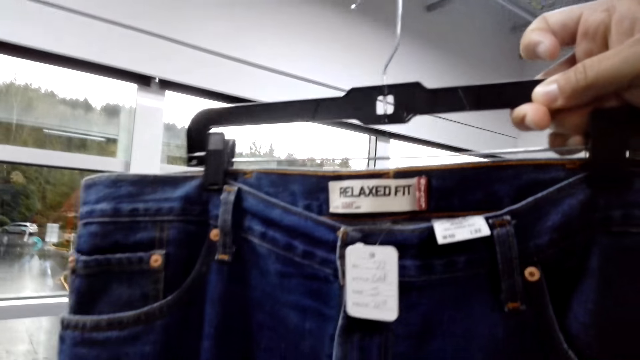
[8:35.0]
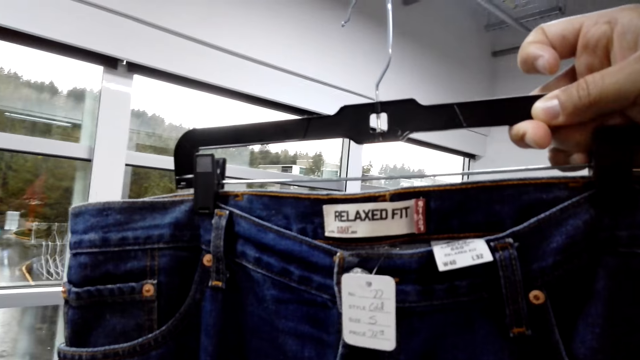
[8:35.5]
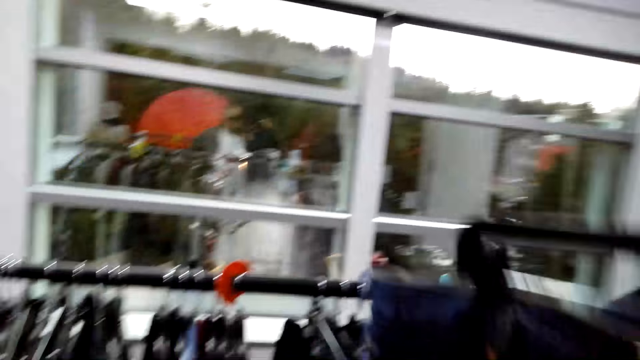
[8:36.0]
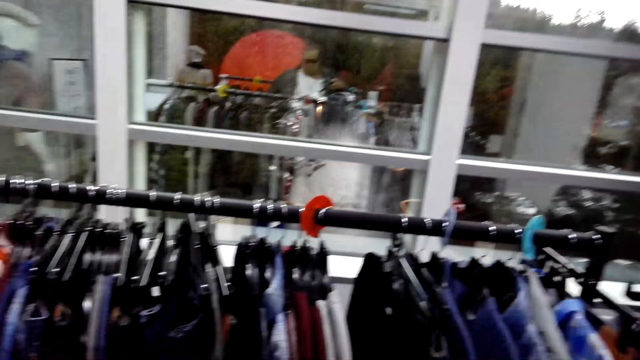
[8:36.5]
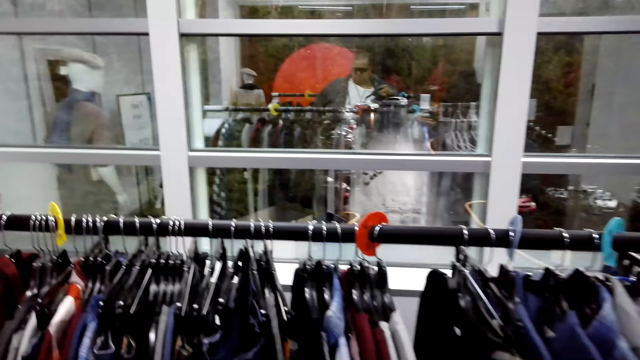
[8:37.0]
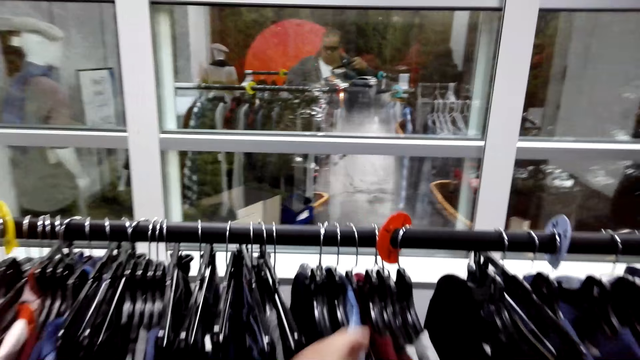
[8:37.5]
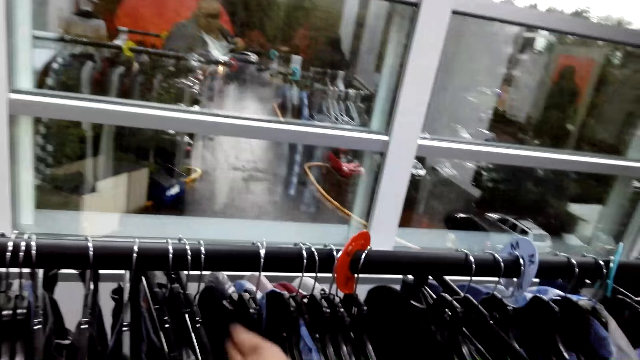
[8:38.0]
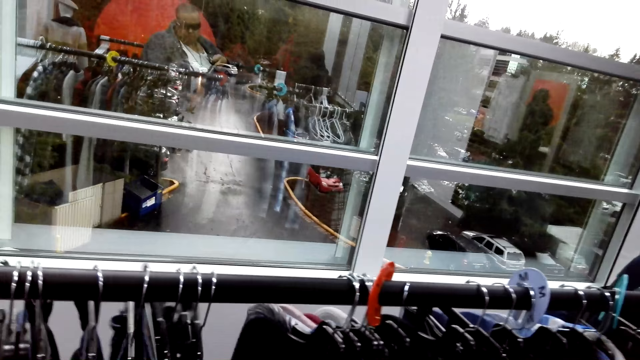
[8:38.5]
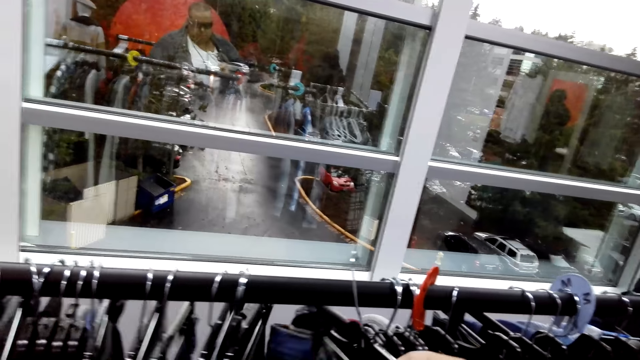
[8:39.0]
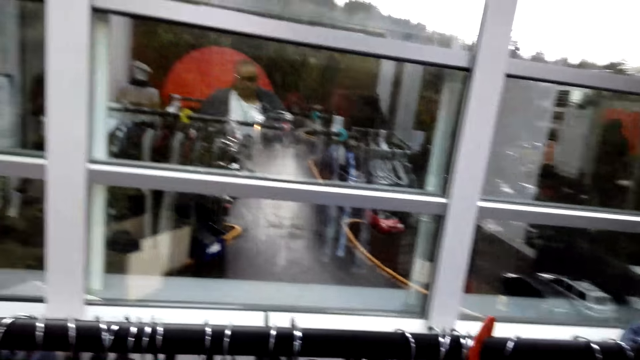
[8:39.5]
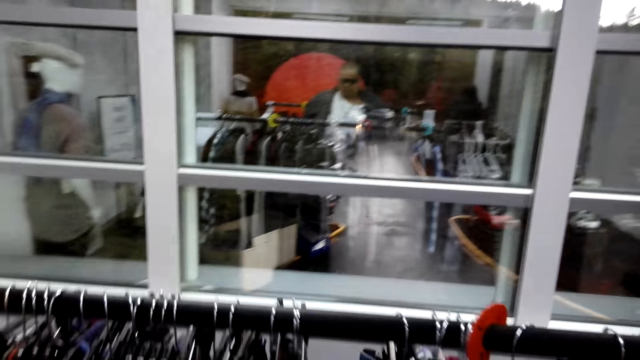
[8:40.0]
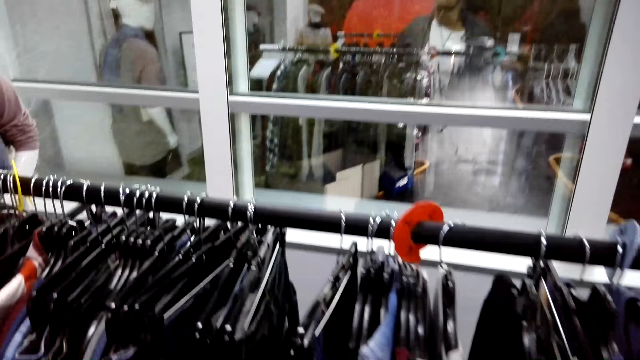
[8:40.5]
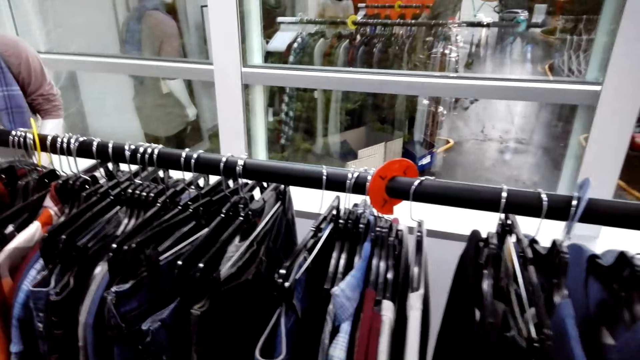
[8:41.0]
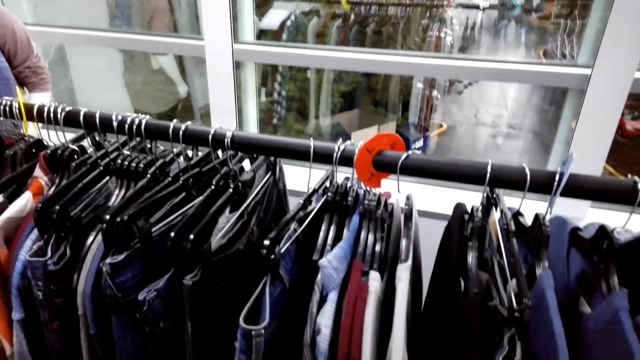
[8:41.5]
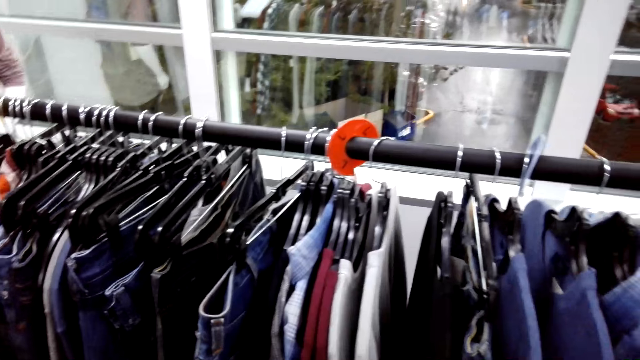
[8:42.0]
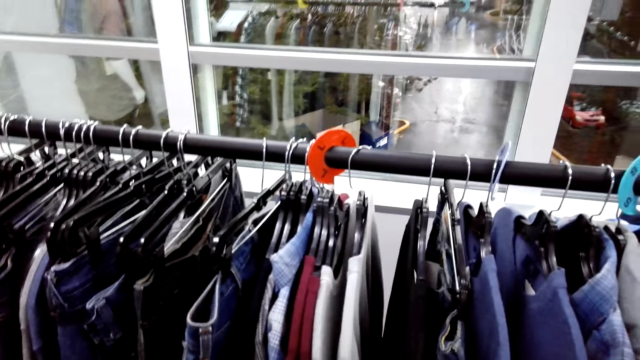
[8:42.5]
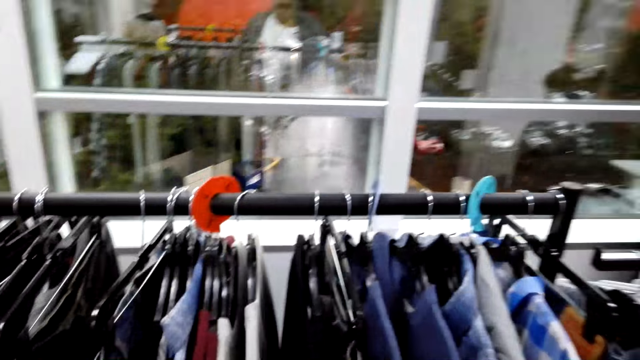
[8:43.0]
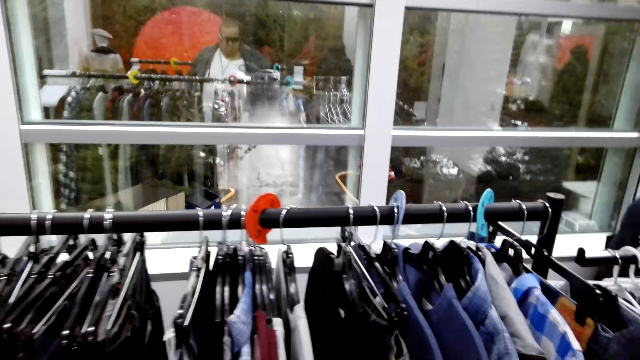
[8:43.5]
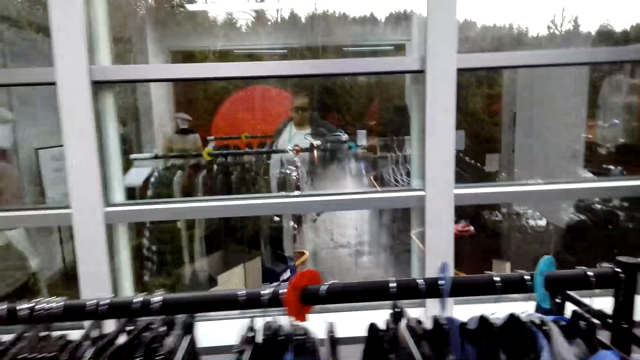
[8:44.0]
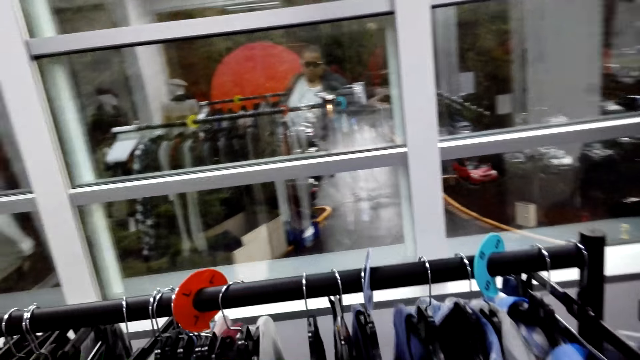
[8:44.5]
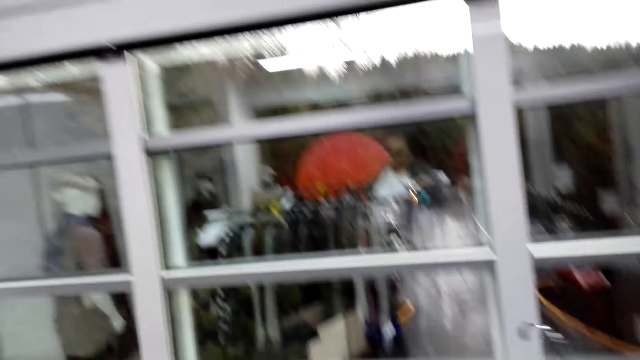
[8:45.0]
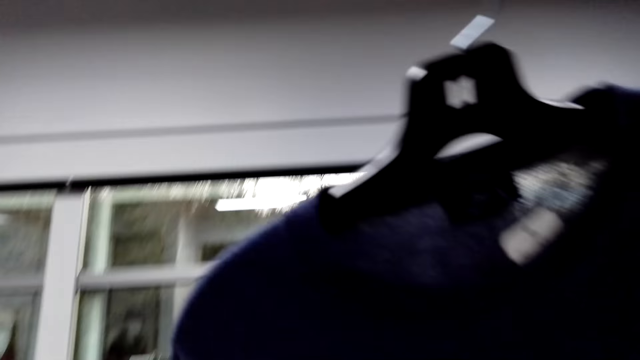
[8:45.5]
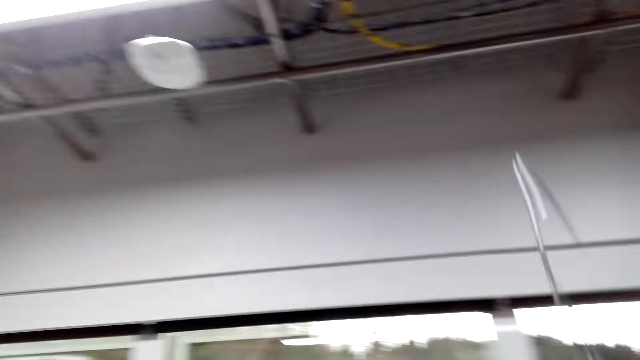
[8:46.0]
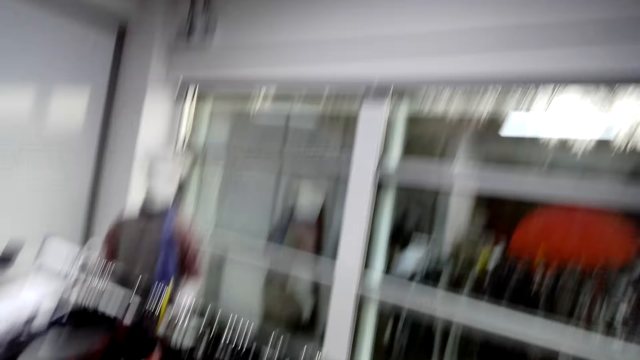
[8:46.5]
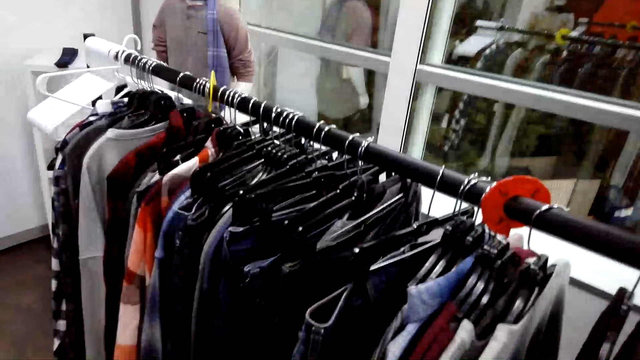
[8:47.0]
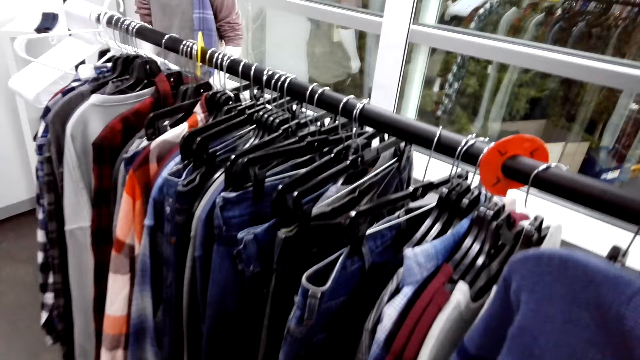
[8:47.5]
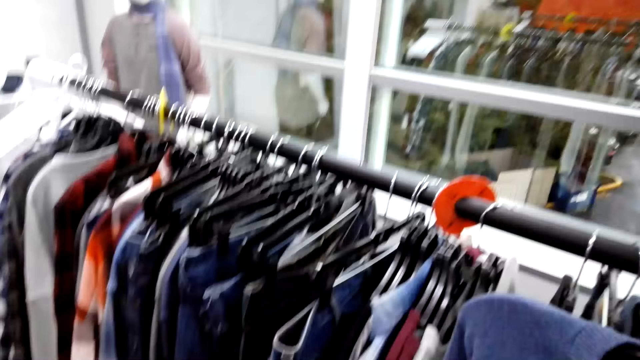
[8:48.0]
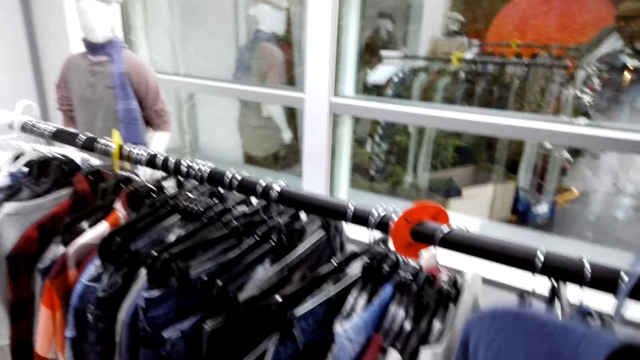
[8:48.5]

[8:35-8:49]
The camera wearer converses with an attendant. They unhang a pair of jeans. They talk to the attendant again. They touch the clothes on the display rack. They talk to the attendant, return the cloth on the hanger on the cloth display rack, and look at clothes on the hanger stand. The attendant talks to the camera wearer. The attendant talks to the camera wearer again. The camera wearer picks the clothes on the hanger on the cloth display rack. They look at the cloth. They laugh and look around. They converse with the attendant.

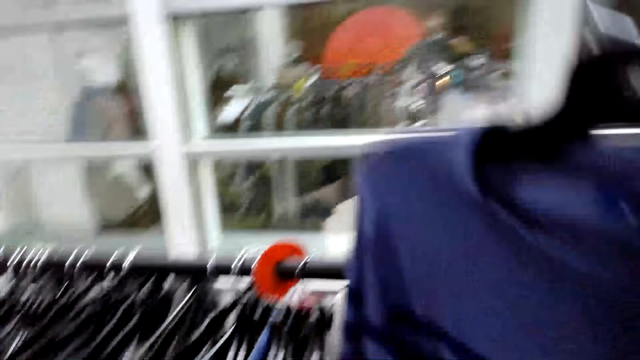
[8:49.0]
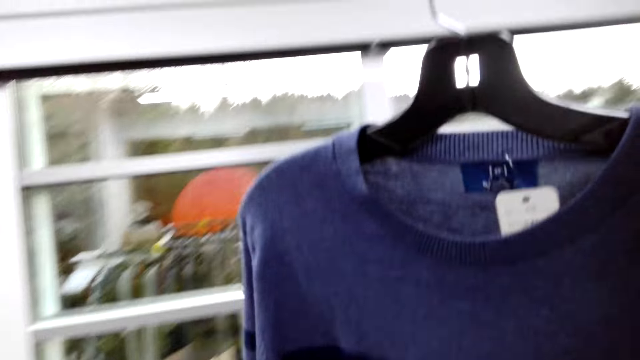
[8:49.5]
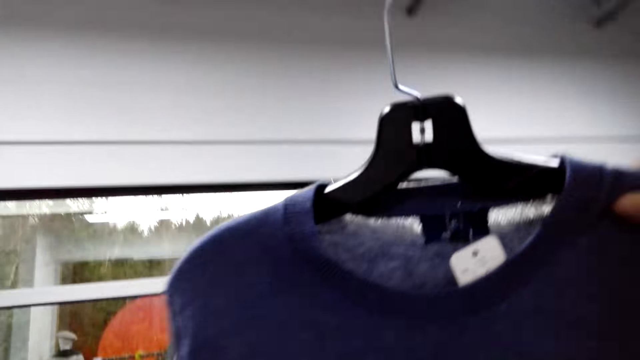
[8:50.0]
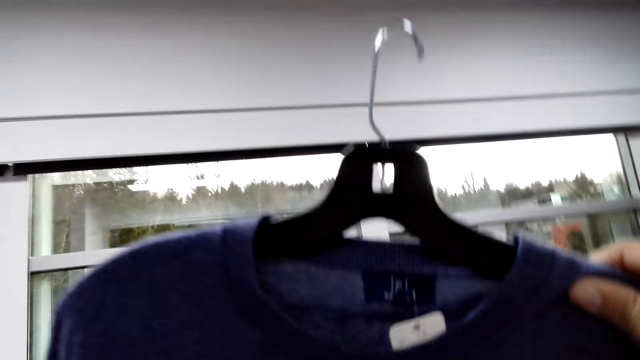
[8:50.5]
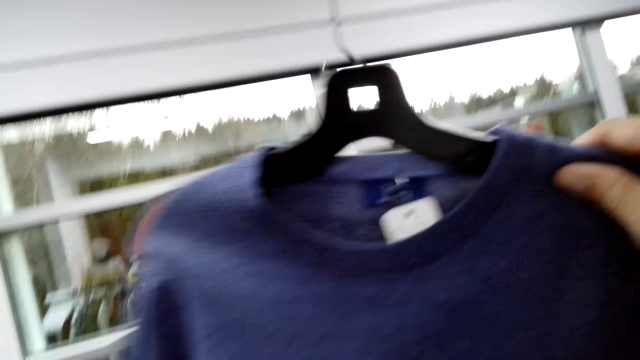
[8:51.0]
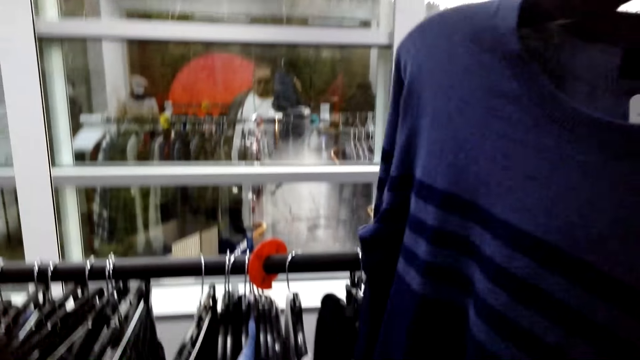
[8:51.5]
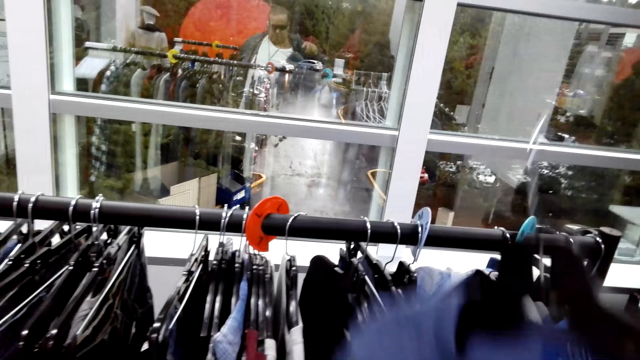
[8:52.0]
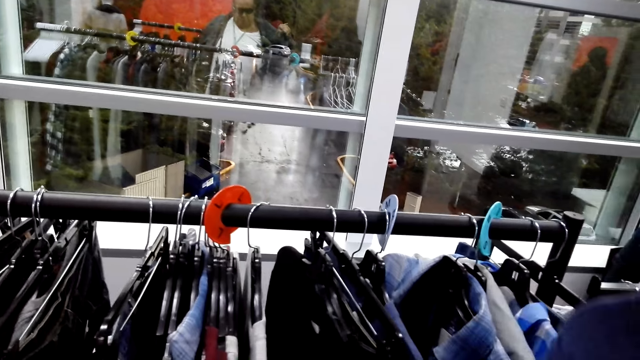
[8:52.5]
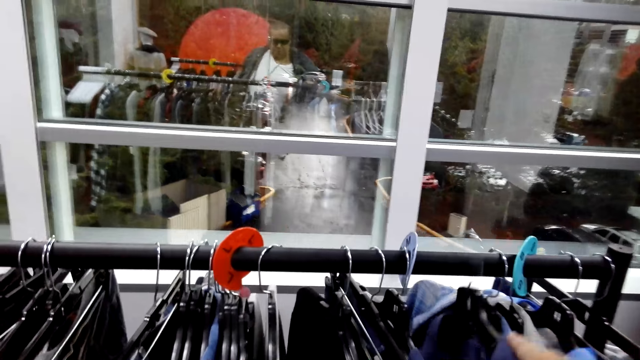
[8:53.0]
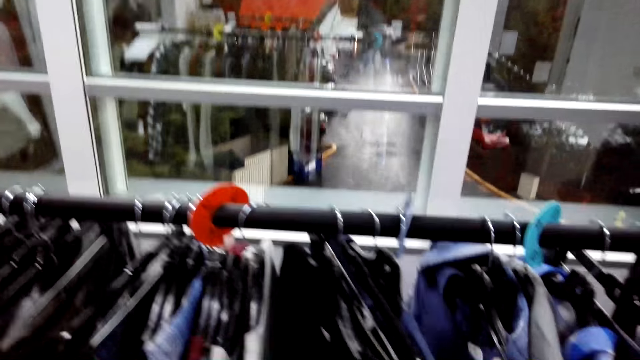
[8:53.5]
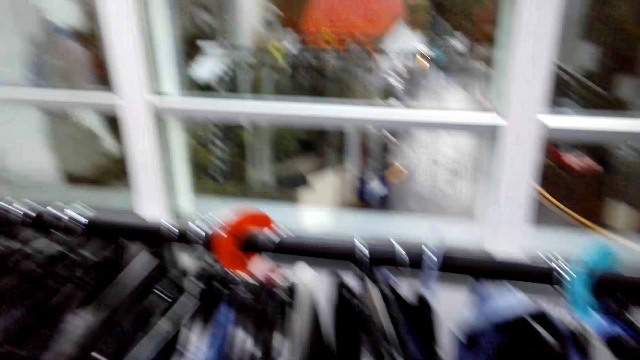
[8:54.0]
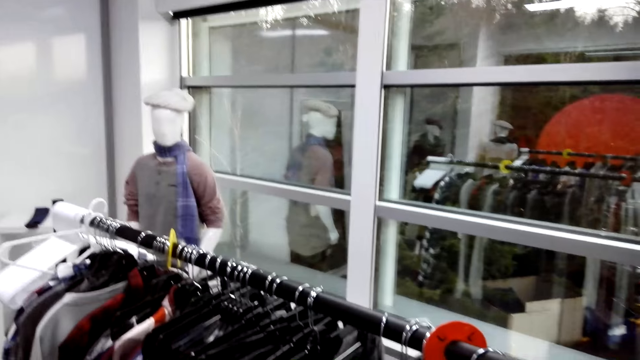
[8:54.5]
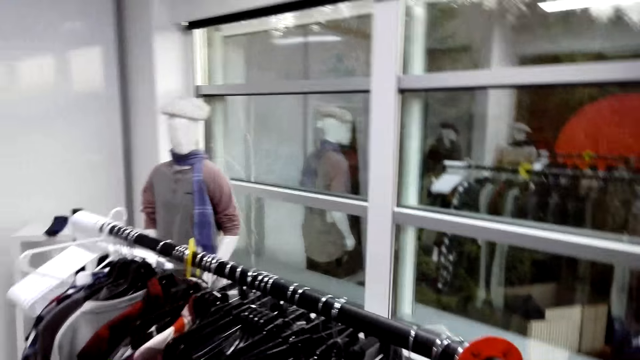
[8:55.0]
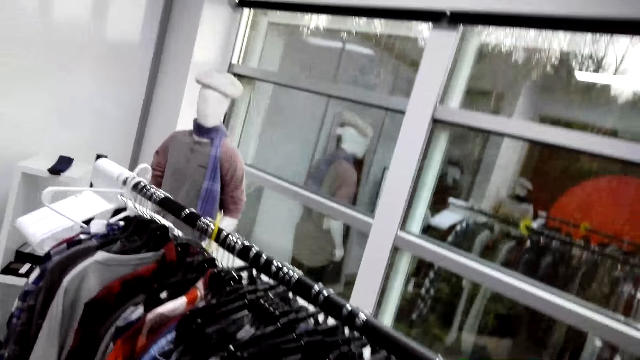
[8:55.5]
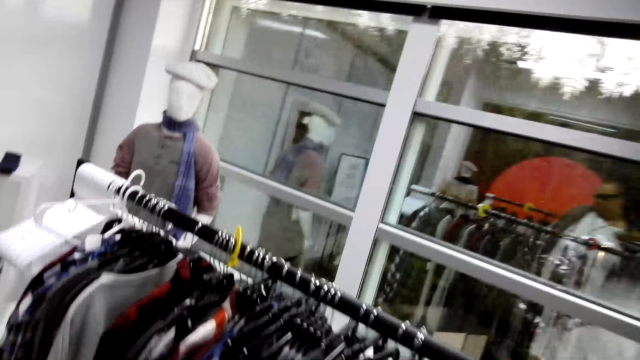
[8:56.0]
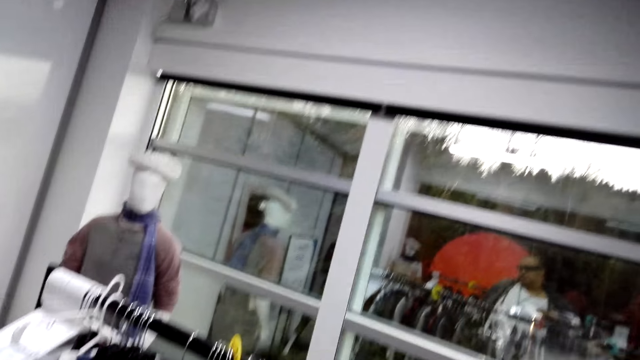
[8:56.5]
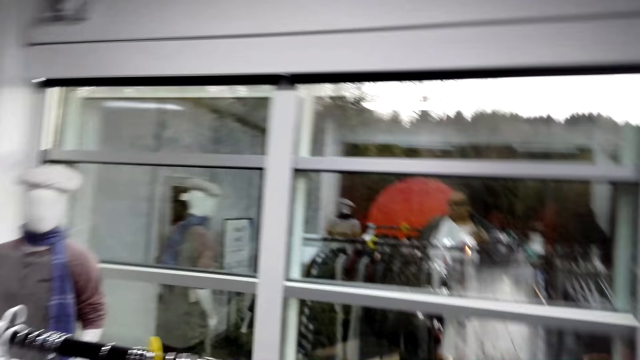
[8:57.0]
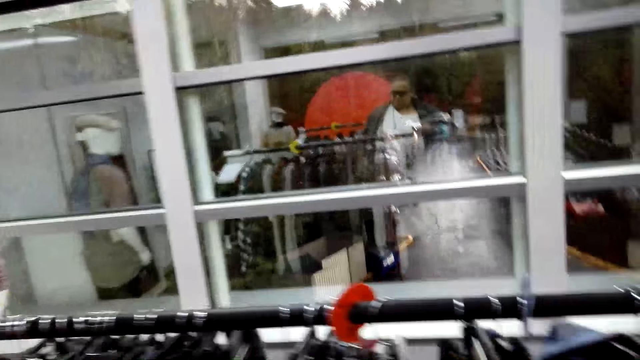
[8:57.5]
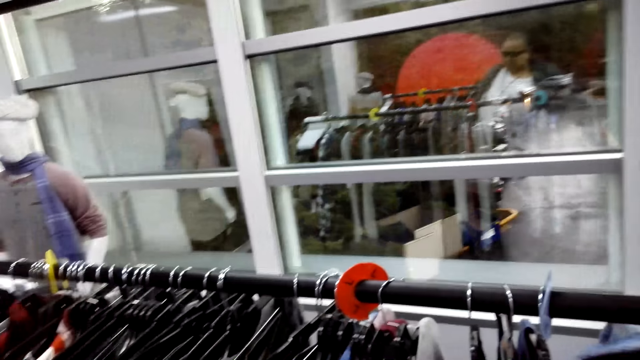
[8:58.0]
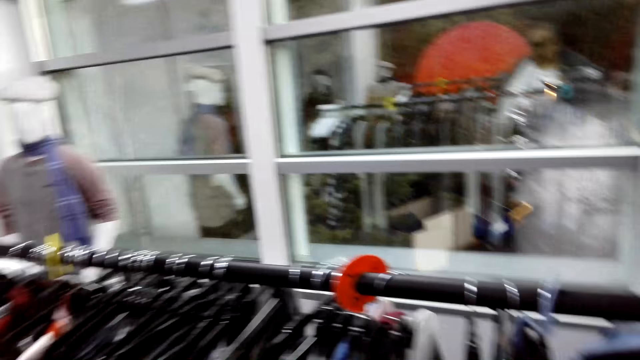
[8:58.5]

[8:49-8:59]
The camera wearer looks at the cloth. They return the cloth on the hanger on the cloth display rack. They touch the clothes on the hanger on the cloth display rack. They talk to the attendant and look around. They look at clothes on the hanger stand.
